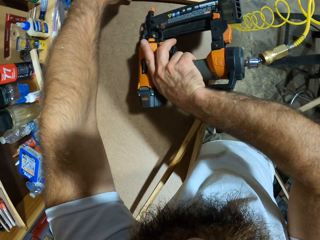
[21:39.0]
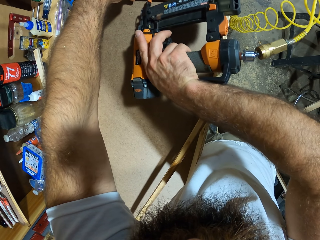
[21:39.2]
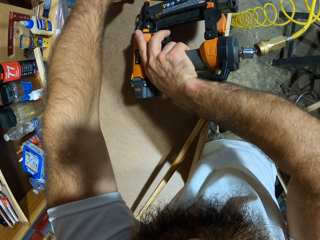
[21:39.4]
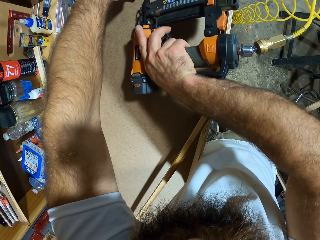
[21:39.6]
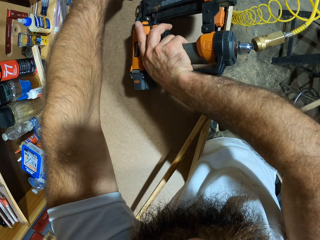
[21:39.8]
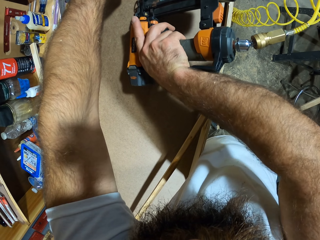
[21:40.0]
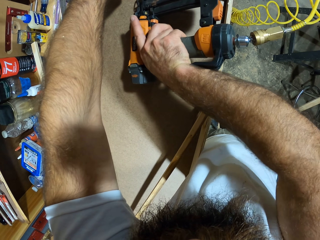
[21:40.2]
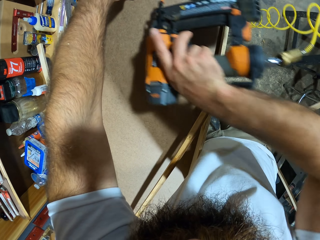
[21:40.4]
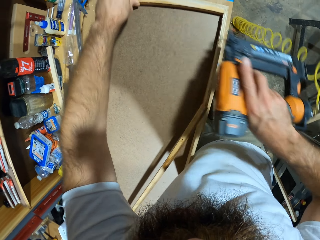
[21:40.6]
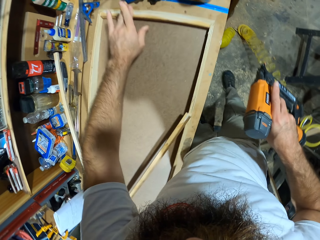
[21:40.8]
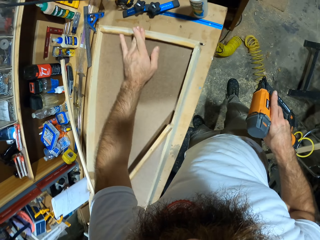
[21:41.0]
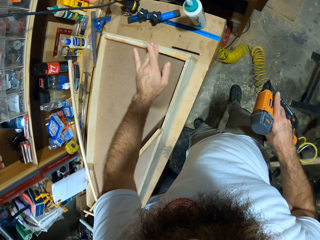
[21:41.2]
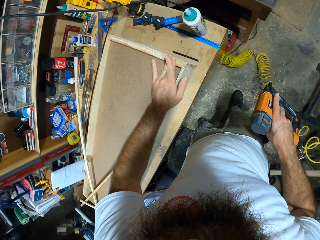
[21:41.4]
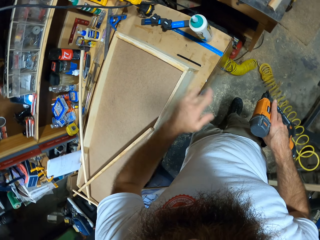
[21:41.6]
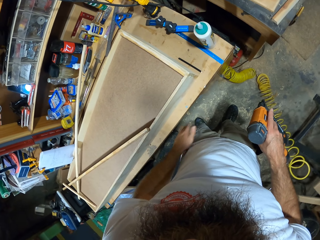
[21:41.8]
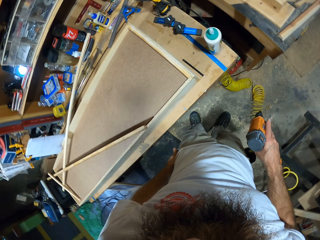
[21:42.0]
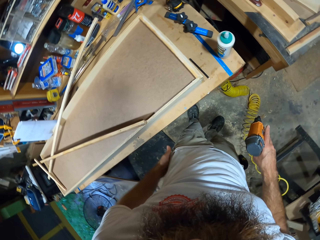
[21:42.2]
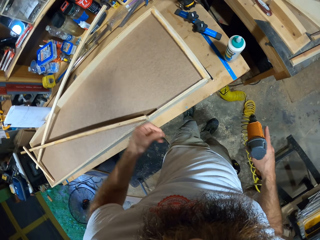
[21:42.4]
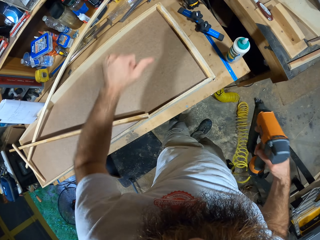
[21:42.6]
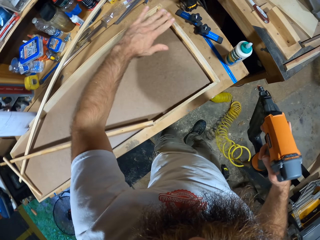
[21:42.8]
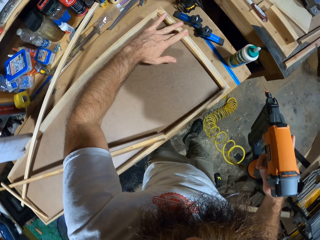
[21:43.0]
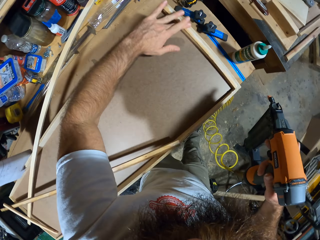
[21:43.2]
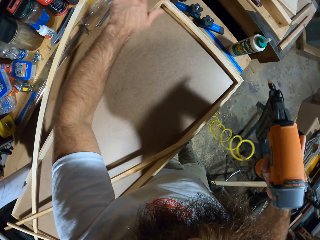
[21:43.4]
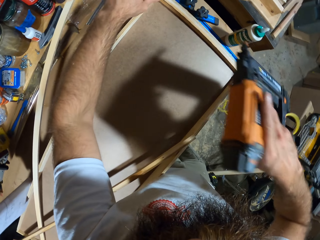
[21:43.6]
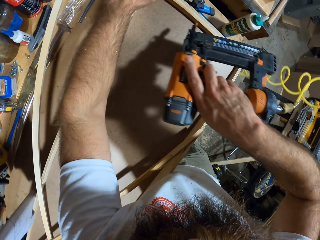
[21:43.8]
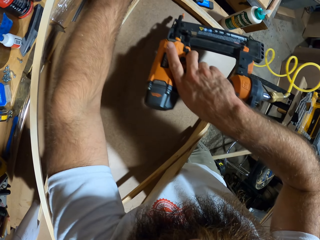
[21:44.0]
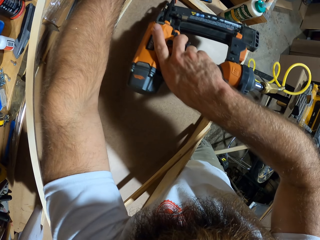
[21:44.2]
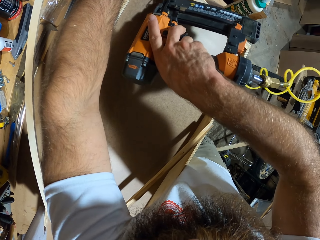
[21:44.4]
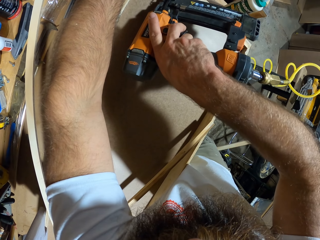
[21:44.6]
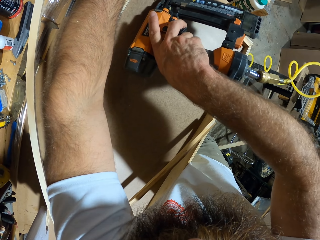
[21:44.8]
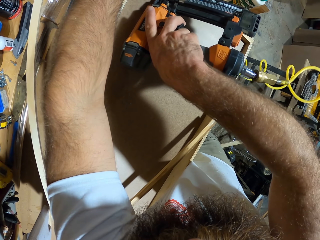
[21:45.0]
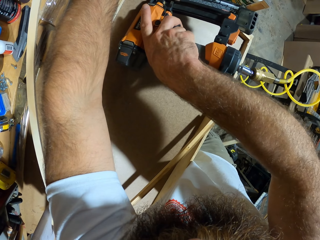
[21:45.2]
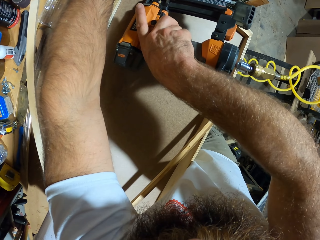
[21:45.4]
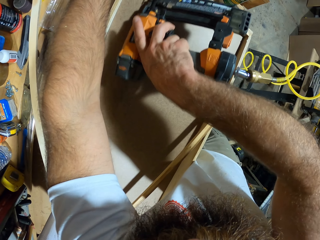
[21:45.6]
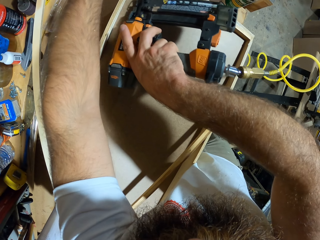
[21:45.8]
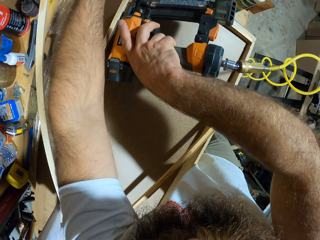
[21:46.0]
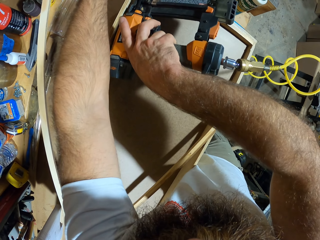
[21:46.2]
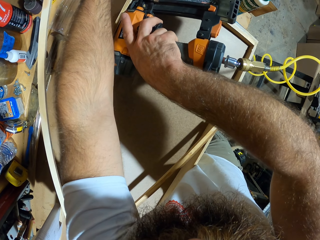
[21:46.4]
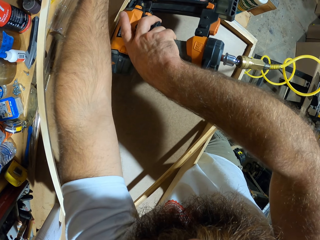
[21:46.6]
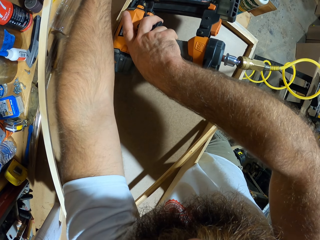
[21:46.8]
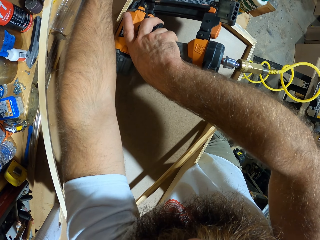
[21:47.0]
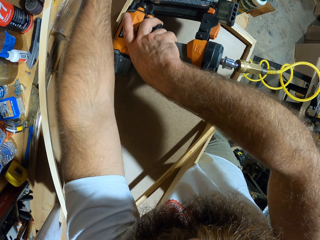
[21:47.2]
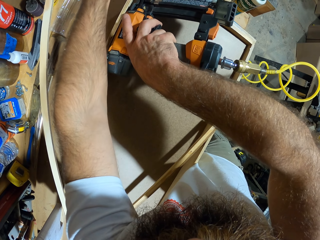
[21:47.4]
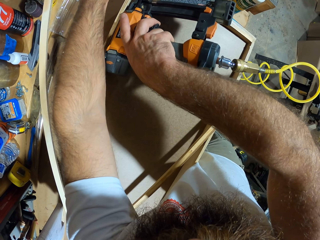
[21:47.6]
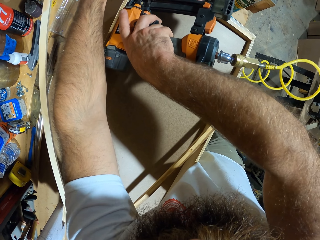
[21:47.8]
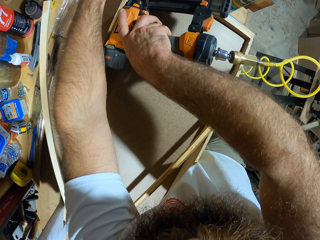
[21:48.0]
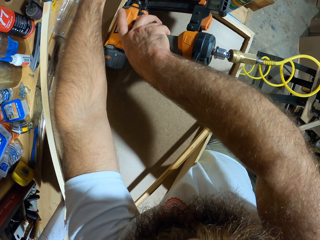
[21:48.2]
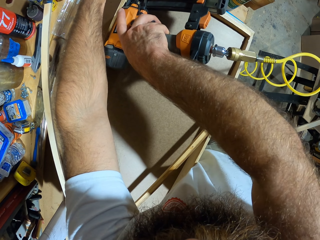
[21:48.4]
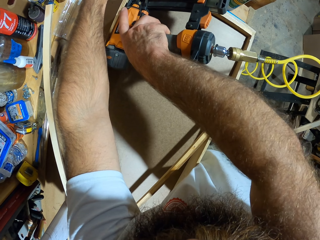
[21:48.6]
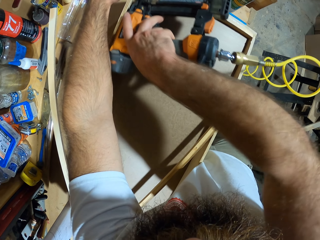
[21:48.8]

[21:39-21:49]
The camera wearer wipes the wooden board with his left hand. He wipes it again. He drives nails into the wooden board with the gauge-finish-nailer in his right hand.

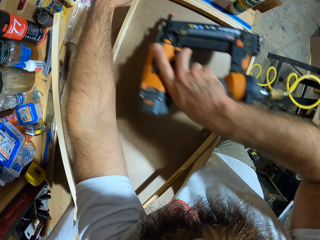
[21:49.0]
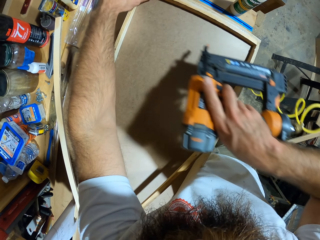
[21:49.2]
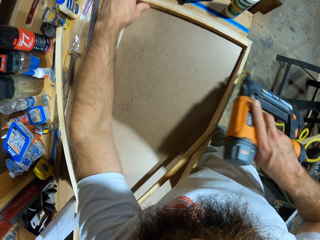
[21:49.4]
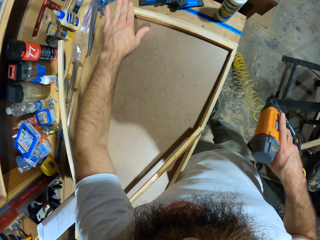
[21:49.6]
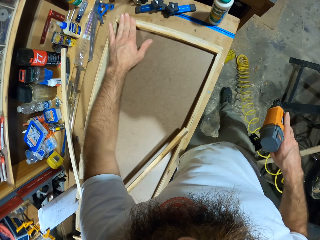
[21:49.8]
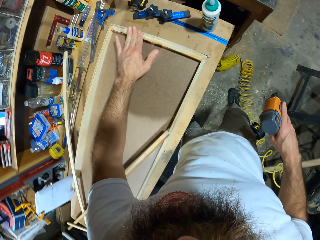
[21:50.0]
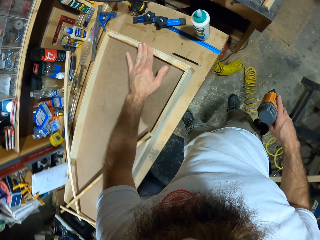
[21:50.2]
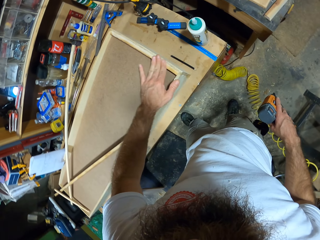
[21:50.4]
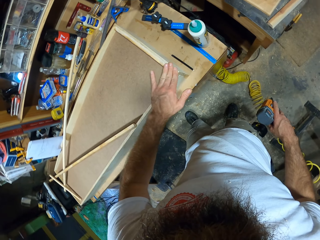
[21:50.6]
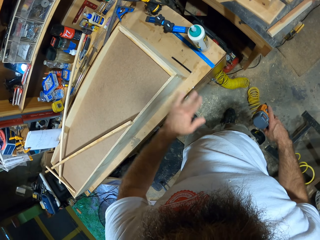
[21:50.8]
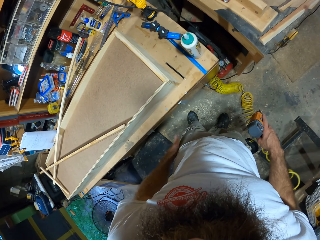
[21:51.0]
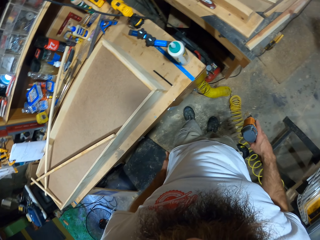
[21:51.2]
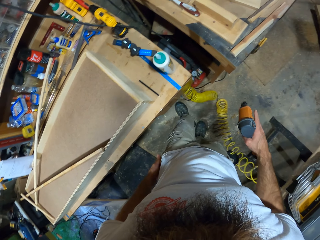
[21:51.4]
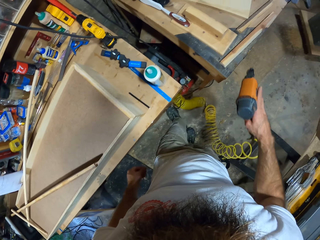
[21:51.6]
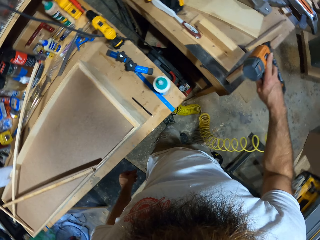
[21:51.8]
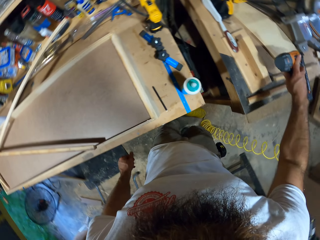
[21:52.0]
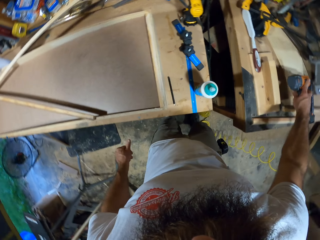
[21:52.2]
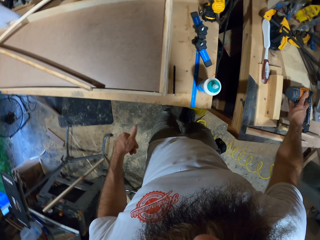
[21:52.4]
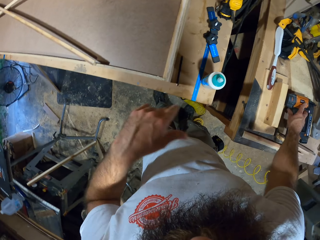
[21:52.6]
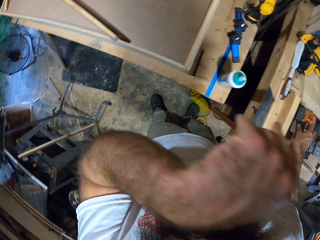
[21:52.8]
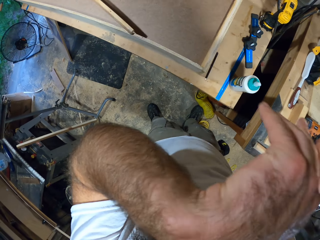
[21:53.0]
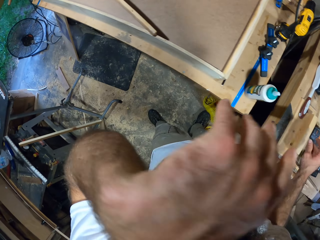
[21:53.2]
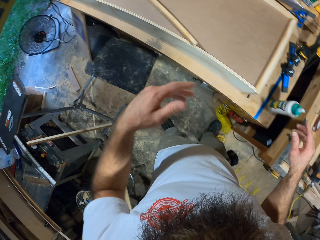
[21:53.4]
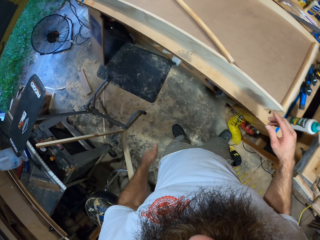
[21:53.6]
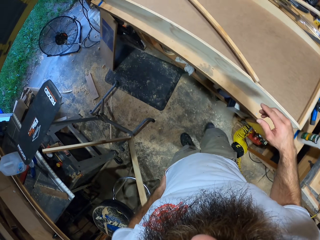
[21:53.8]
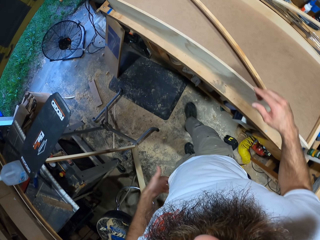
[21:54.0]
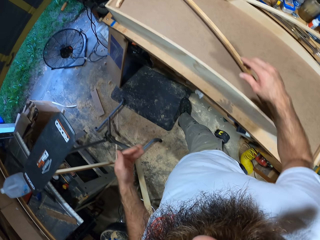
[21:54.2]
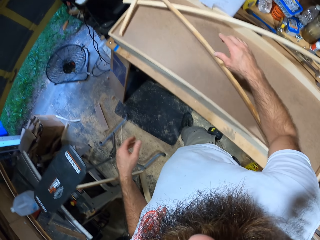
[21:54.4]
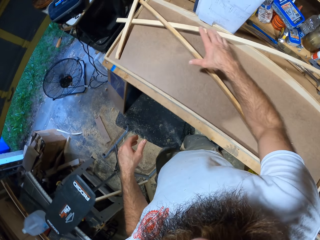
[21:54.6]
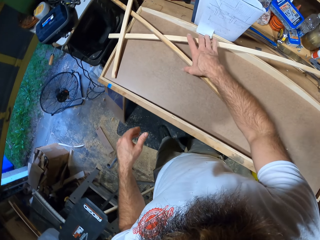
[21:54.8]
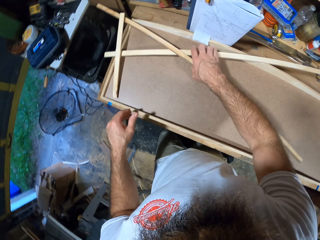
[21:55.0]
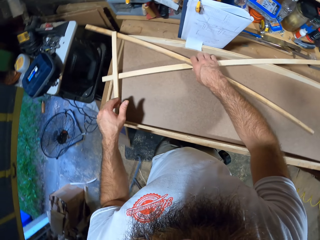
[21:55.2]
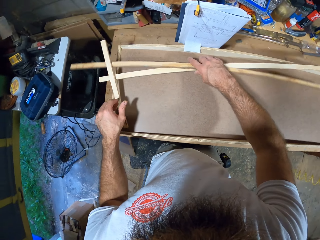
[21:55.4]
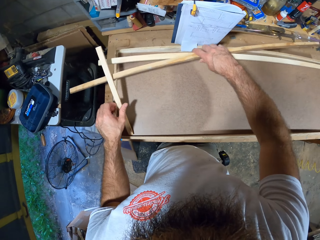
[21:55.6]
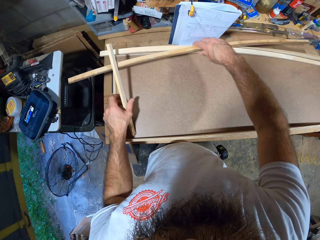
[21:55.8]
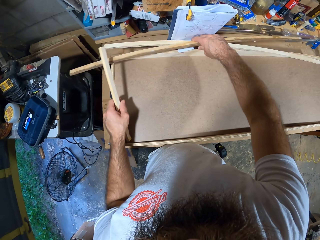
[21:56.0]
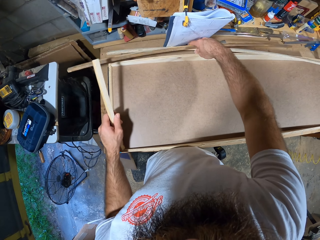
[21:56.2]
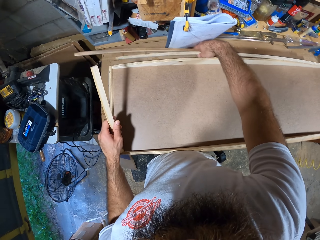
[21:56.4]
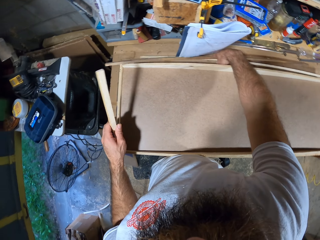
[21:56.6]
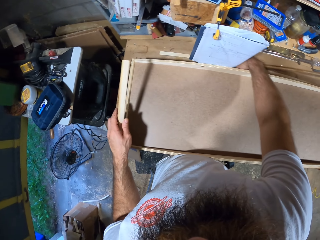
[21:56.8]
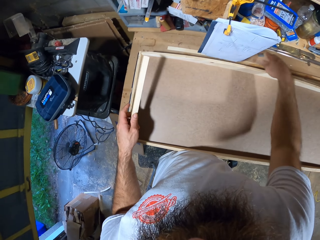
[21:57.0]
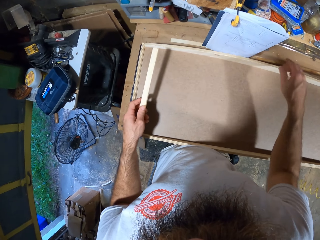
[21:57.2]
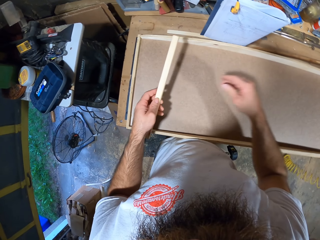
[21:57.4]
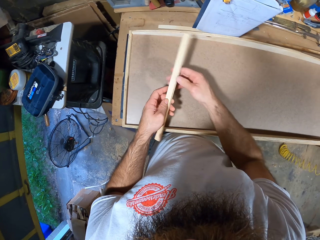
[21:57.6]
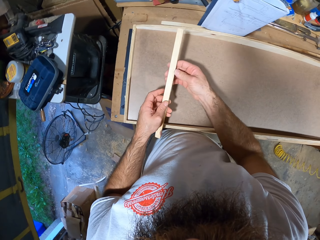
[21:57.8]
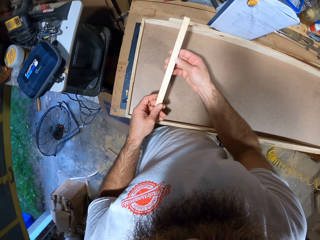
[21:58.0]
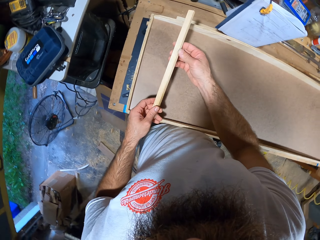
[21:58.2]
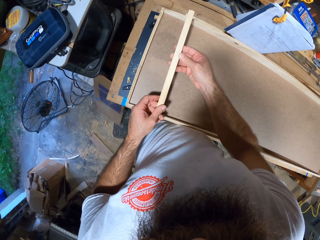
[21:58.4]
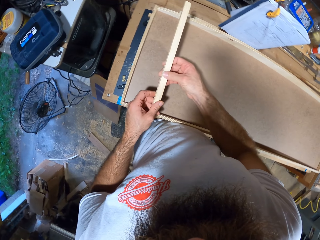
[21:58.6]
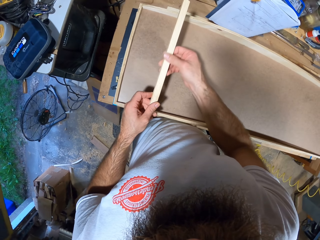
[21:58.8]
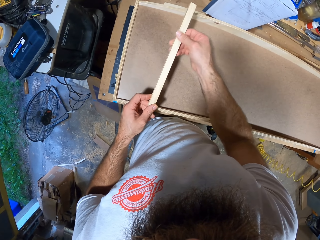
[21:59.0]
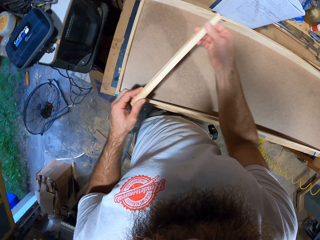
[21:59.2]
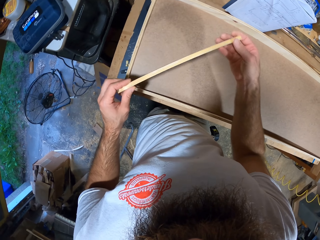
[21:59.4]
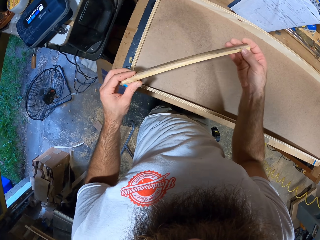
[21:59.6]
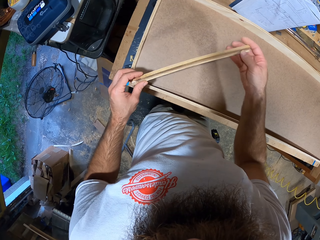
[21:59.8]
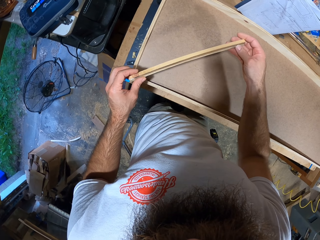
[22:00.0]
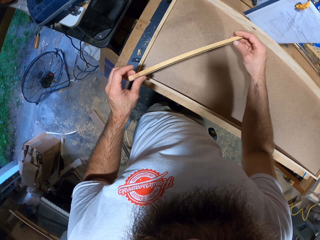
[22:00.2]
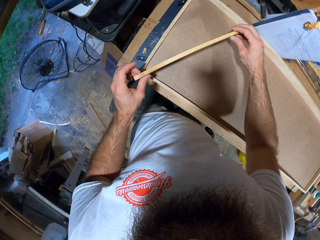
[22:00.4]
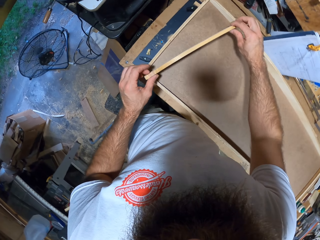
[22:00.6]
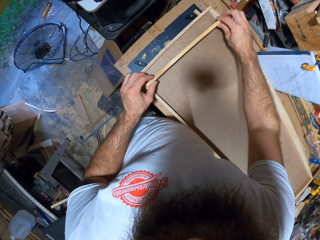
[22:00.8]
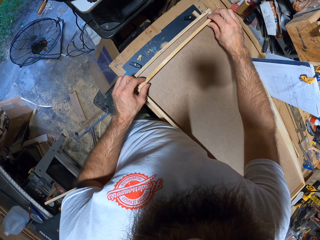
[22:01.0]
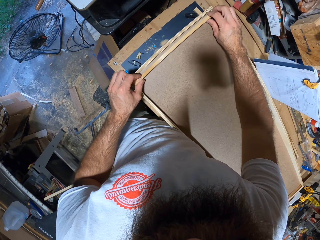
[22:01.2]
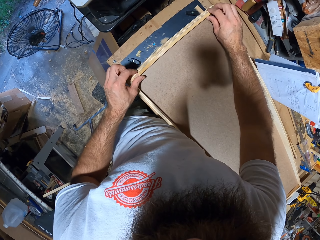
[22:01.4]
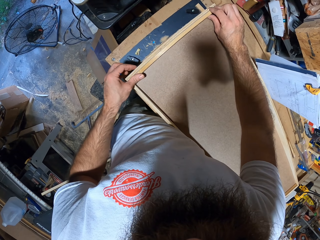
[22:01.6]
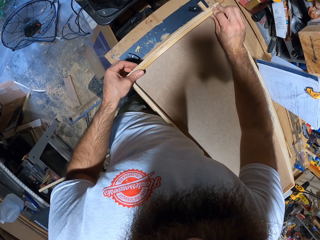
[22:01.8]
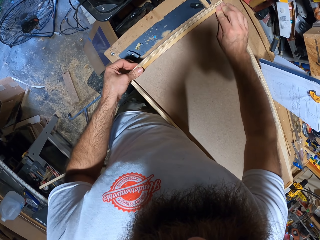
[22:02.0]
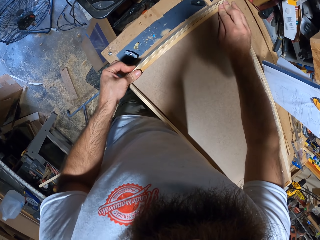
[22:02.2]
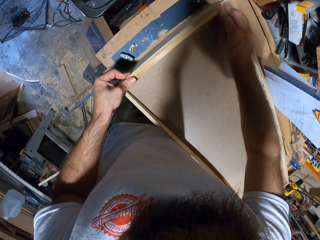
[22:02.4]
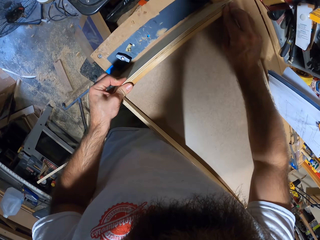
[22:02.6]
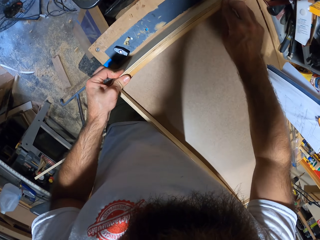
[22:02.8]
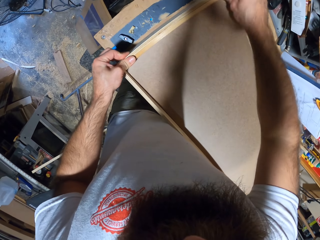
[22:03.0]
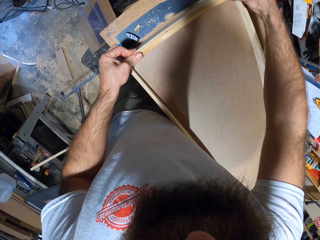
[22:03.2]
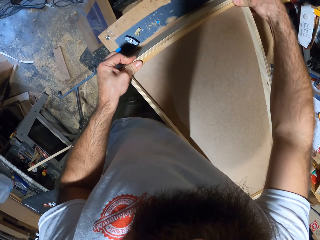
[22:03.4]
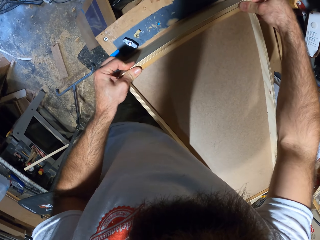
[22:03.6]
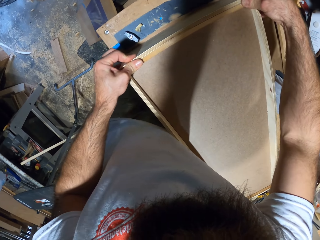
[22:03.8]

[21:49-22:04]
The camera wearer wipes the wooden board with his left hand. He drops the gauge-finish-nailer on the workbench with his right hand. He wipes his face with his left hand. He removes two wooden sticks from the wooden board with his right hand. He picks up a wooden stick from the wooden board with his left hand. He drops the two wooden sticks on the workbench with his right hand. He wipes the wooden stick with his hands. He checks the wood. He fits the wooden stick into the wooden board on the workbench with his hands.
